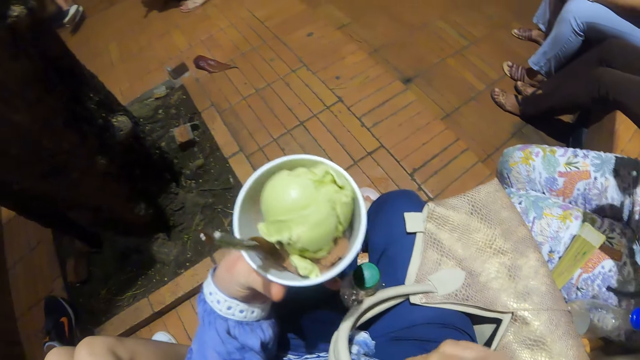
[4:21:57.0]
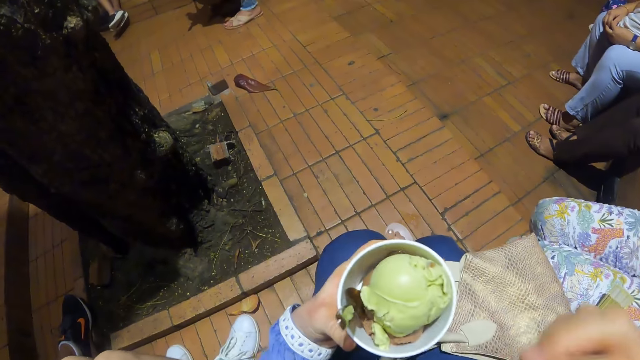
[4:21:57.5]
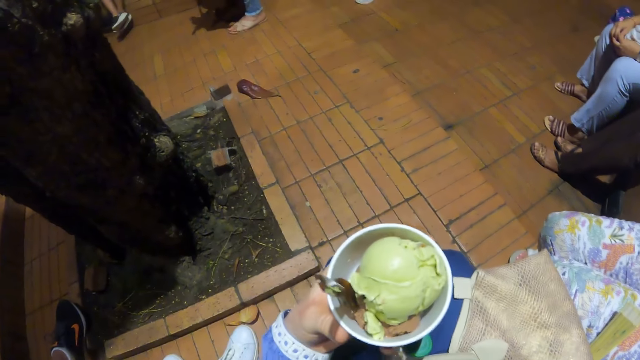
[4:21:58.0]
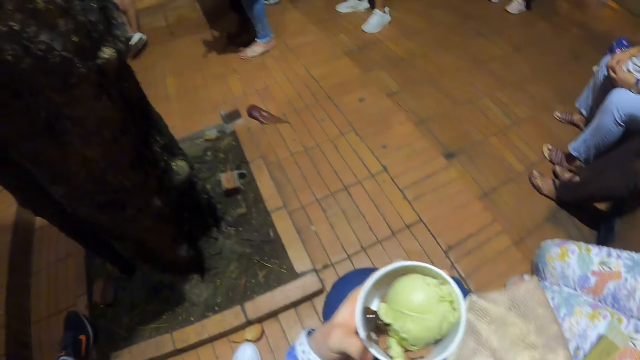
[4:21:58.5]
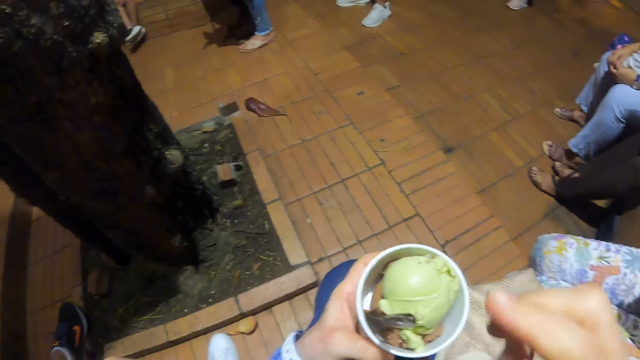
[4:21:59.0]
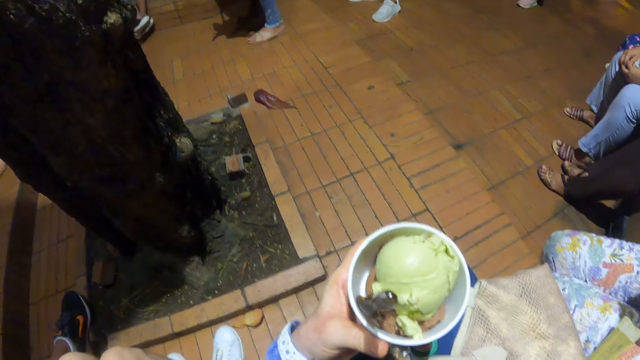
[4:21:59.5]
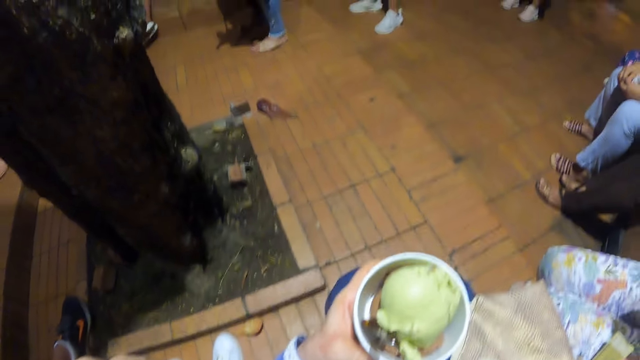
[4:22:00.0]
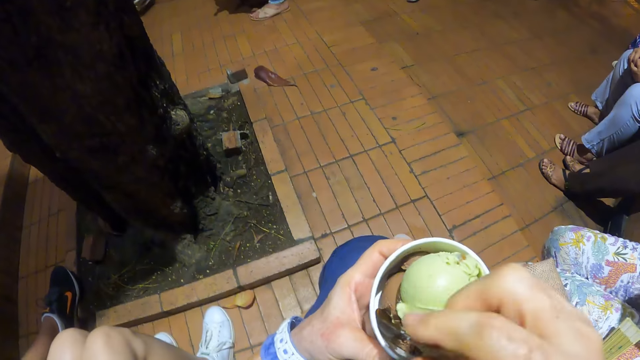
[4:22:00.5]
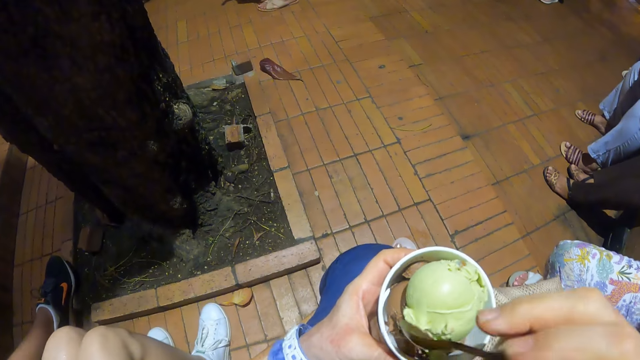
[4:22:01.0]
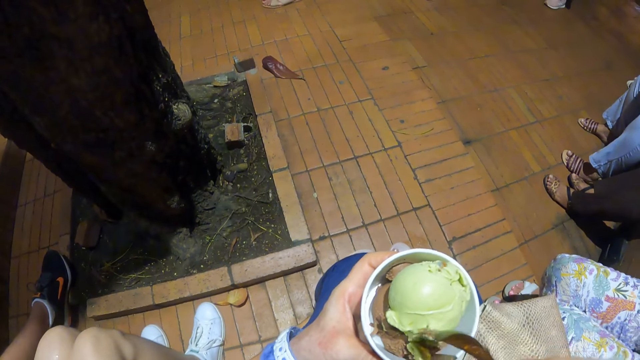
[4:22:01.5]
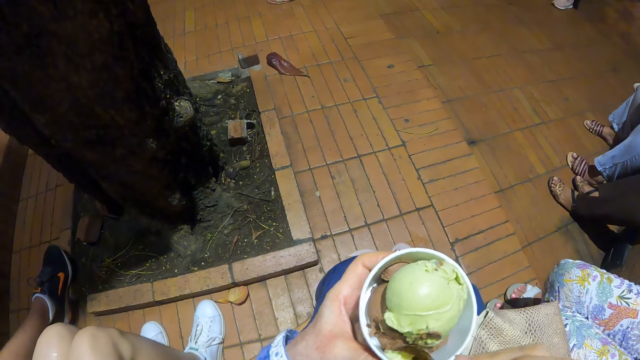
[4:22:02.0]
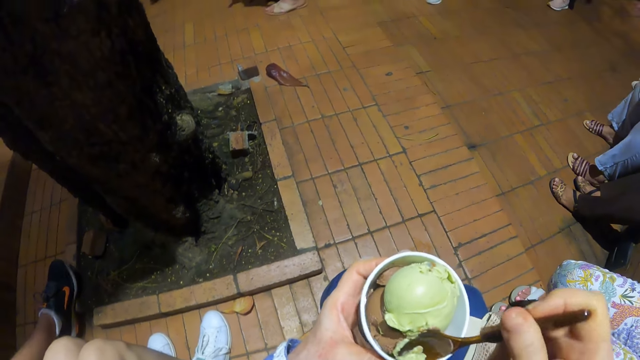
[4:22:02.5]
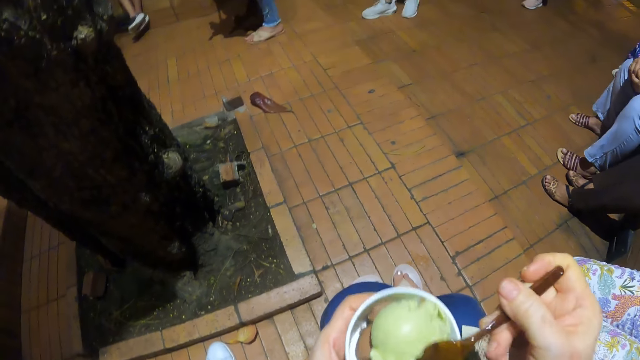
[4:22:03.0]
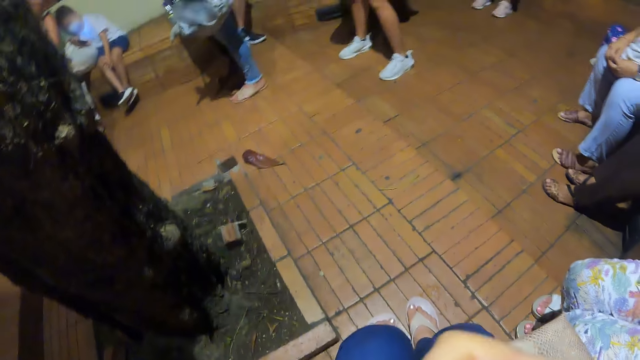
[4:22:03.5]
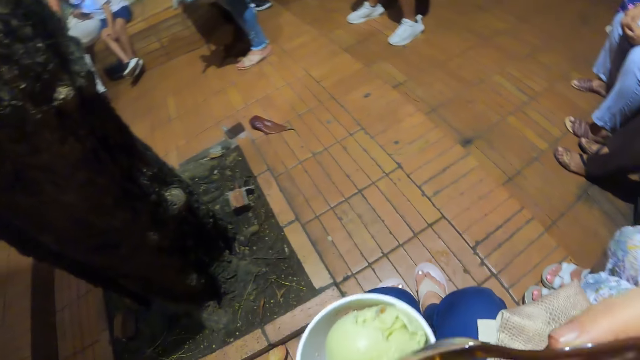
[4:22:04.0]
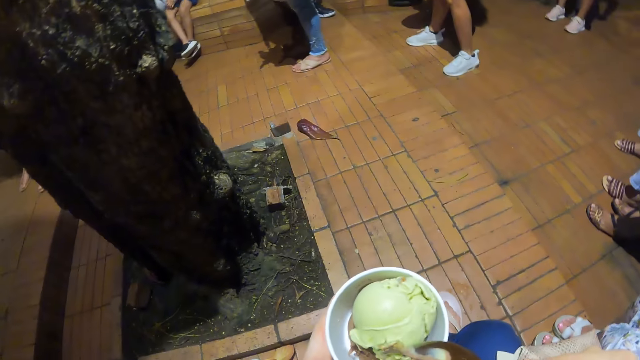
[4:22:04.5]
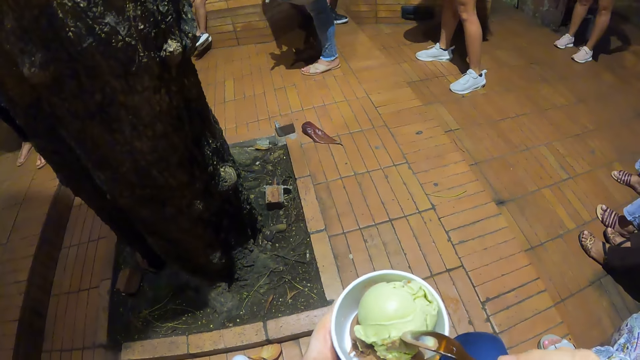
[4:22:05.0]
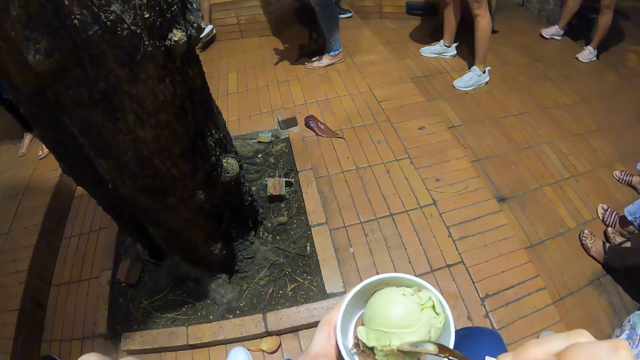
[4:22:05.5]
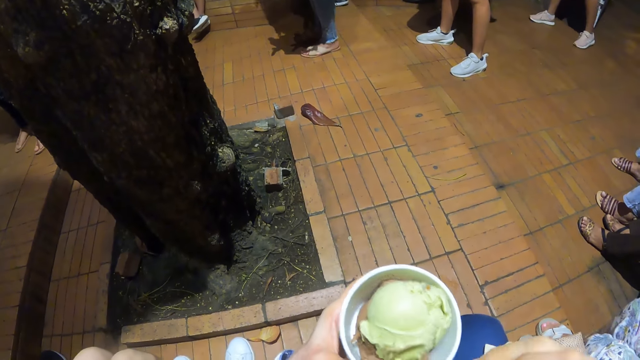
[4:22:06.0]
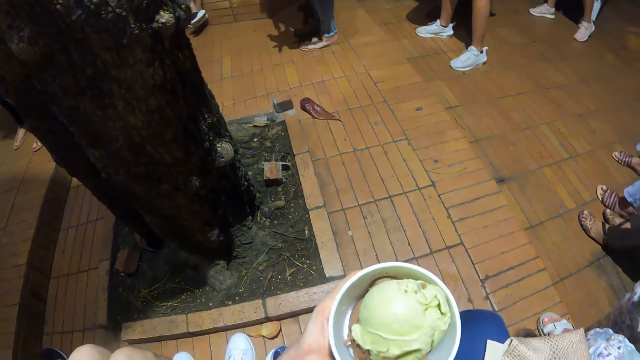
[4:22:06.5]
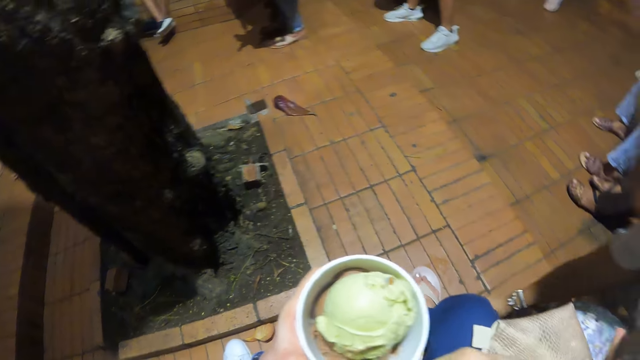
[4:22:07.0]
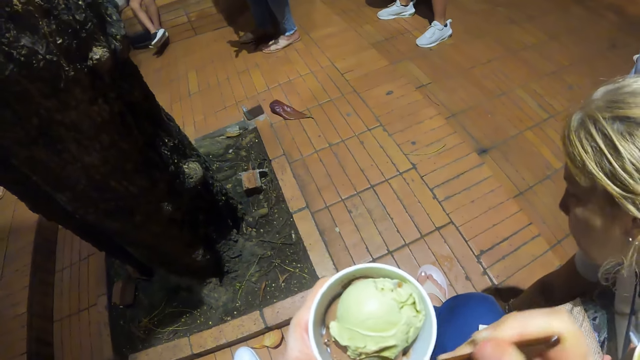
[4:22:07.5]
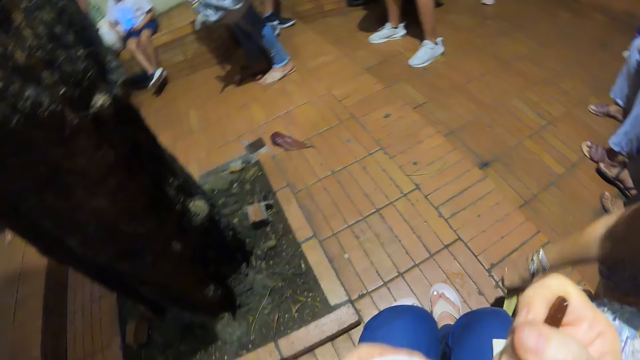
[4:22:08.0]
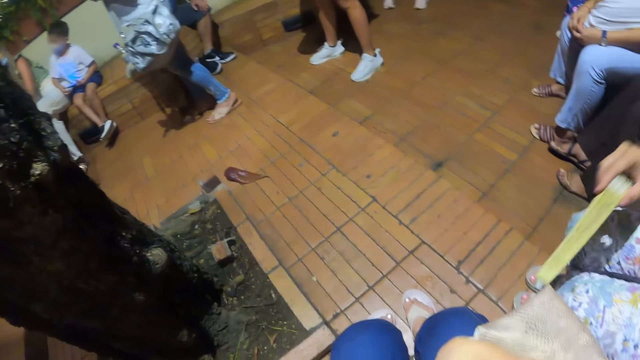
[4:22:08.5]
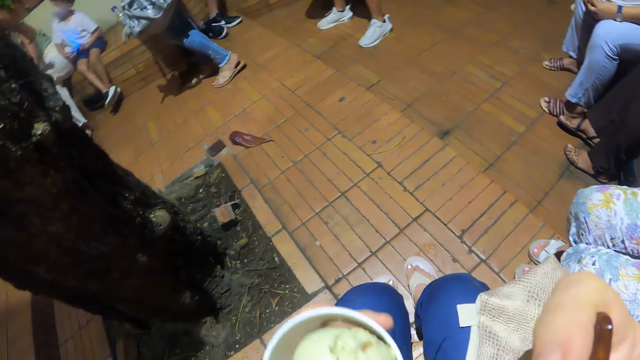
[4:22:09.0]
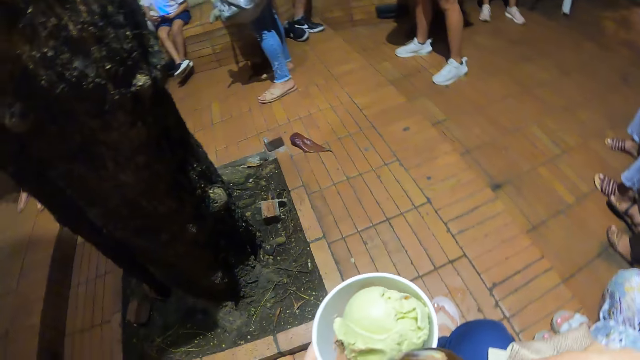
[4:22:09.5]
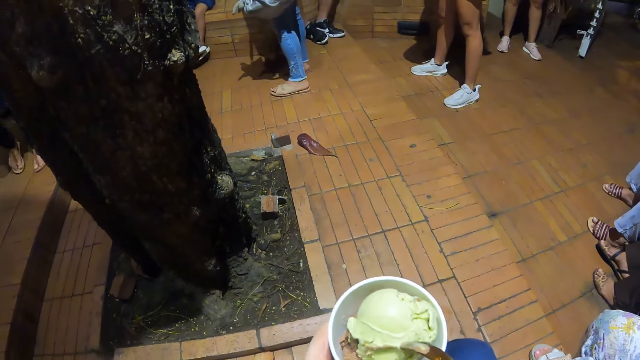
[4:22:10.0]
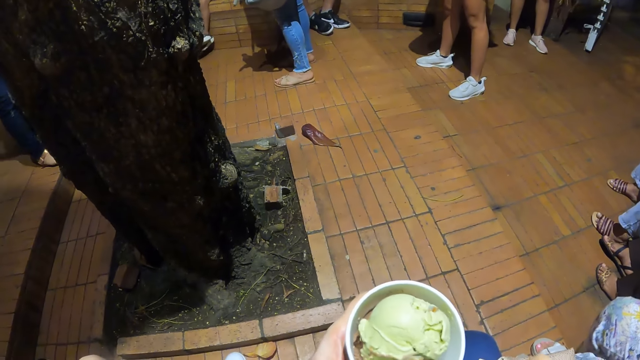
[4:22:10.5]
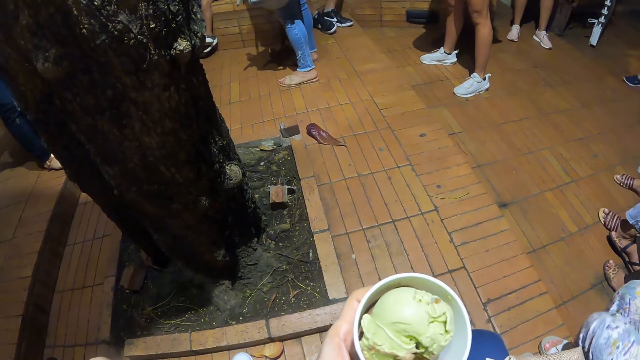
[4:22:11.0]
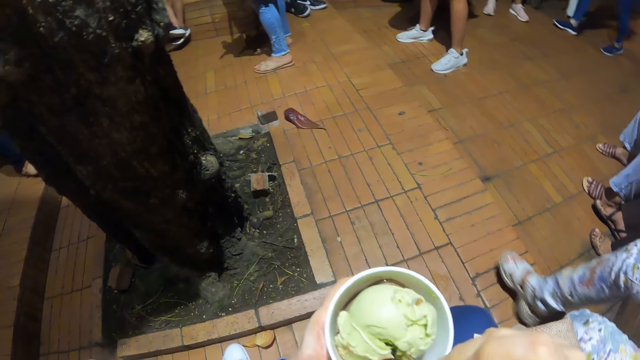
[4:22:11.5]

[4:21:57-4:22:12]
The camera wearer looks at the ice cream. They hold the spoon. They move the spoon. They scoop ice cream with the spoon. They eat ice cream. They move the spoon. They scoop ice cream with the spoon. A woman moves the right hand. The camera wearer eats ice cream. The woman pulls back the right hand. The camera wearer moves the tin of the ice cream. They scoop ice cream with the spoon.

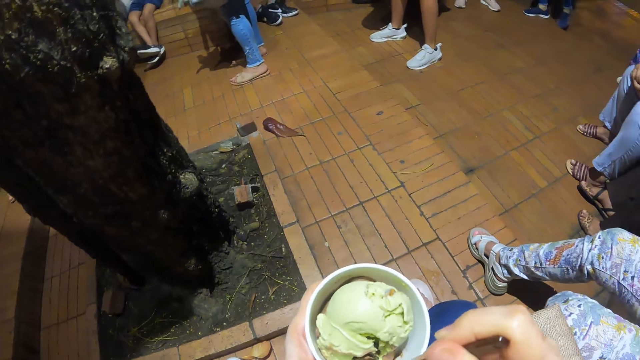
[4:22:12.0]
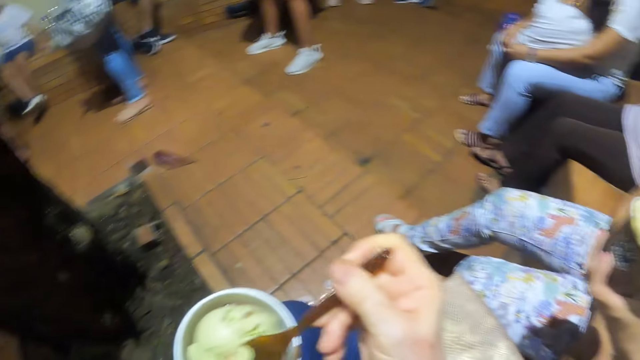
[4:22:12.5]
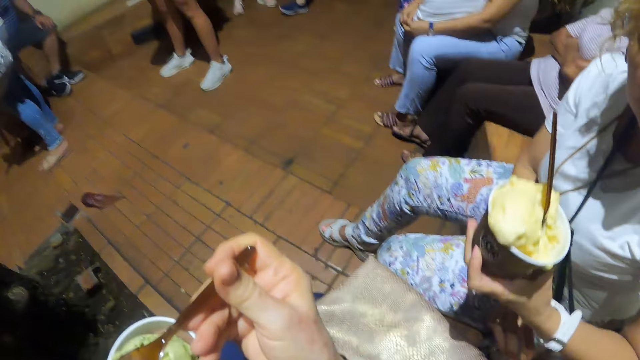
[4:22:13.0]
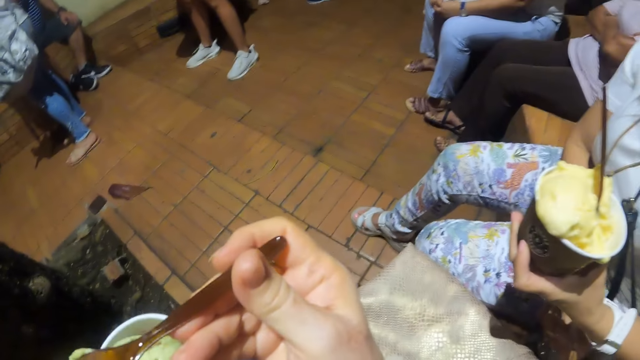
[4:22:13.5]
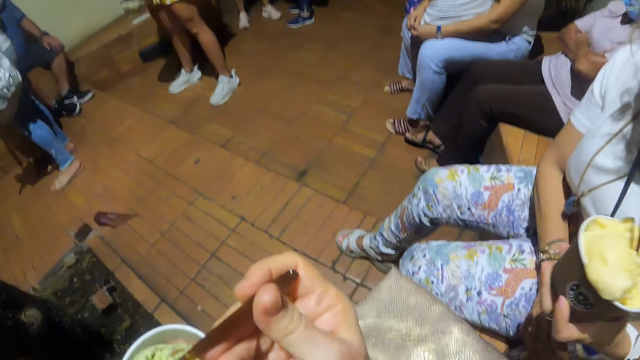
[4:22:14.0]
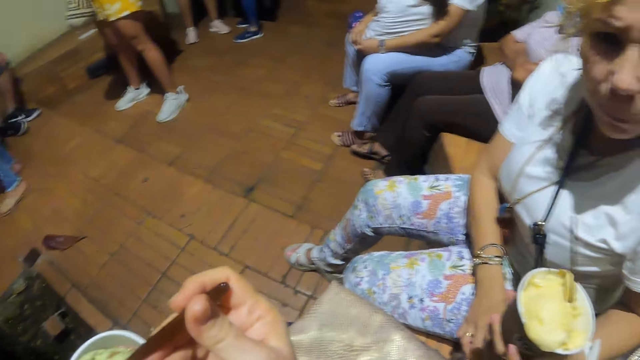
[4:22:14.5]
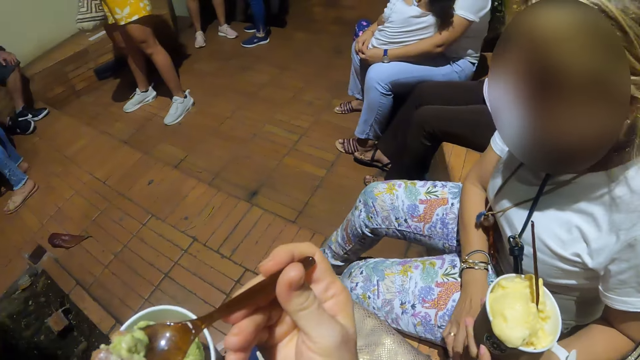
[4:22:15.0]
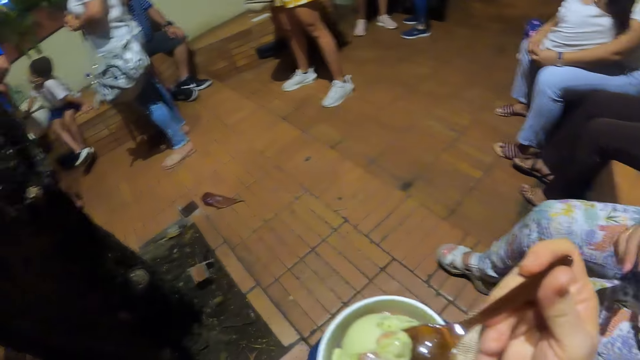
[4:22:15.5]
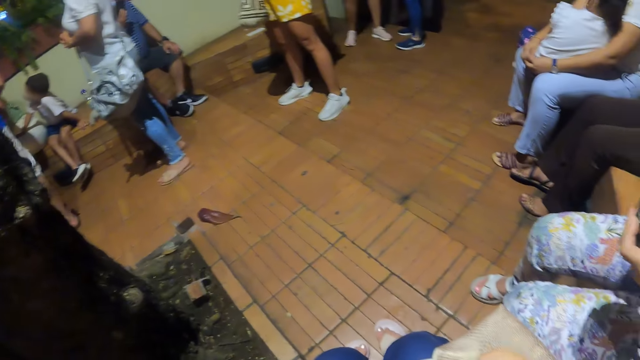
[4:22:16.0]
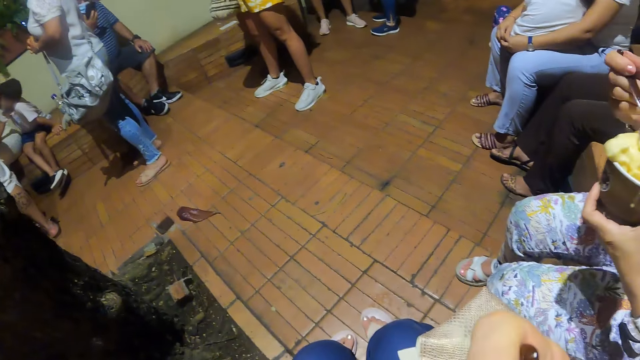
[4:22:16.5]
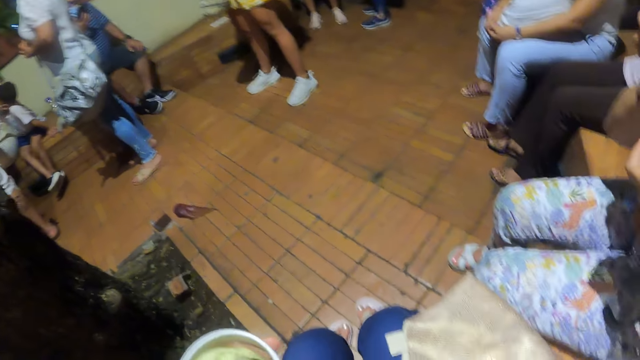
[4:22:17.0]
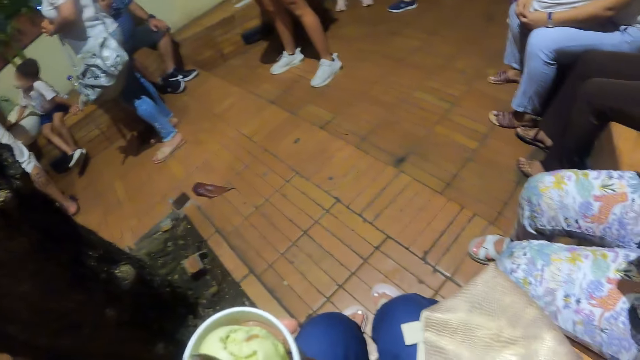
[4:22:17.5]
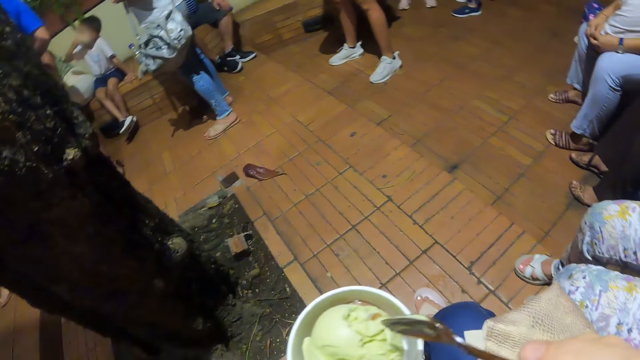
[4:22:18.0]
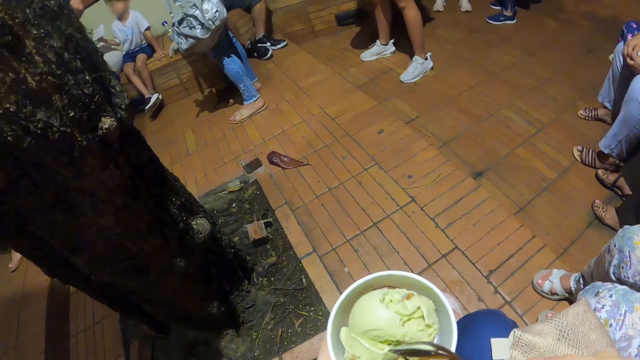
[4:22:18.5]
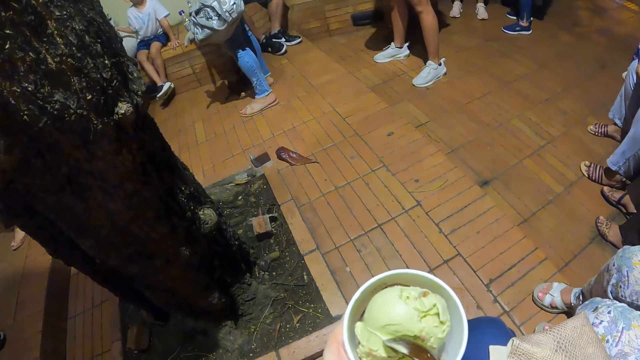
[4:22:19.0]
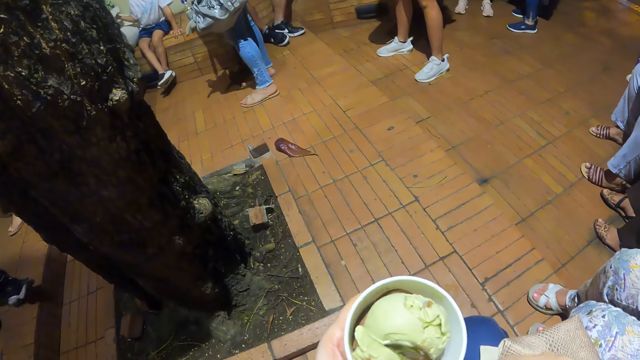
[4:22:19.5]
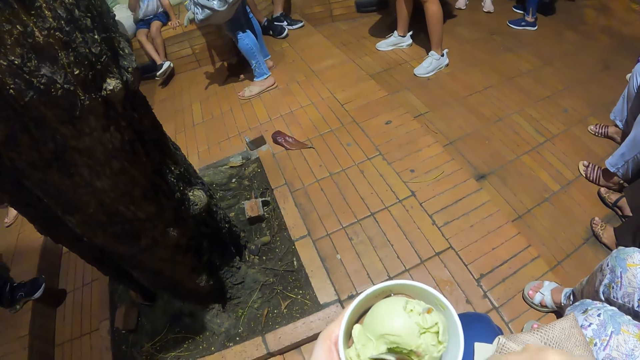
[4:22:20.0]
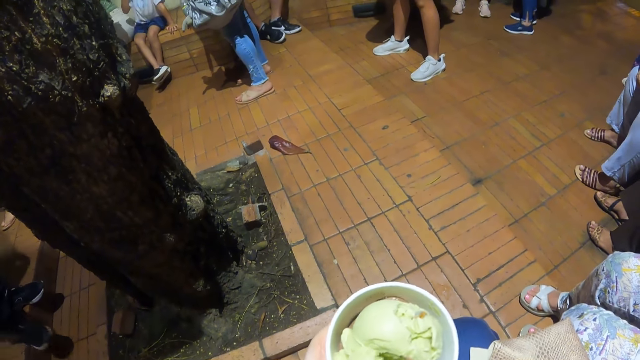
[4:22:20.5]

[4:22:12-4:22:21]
The camera wearer lifts the spoon. They converse with a woman. They eat ice cream. They look around. They move the spoon. They scoop ice cream with the spoon.
